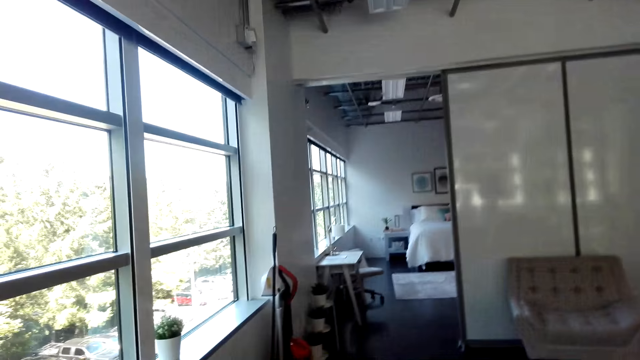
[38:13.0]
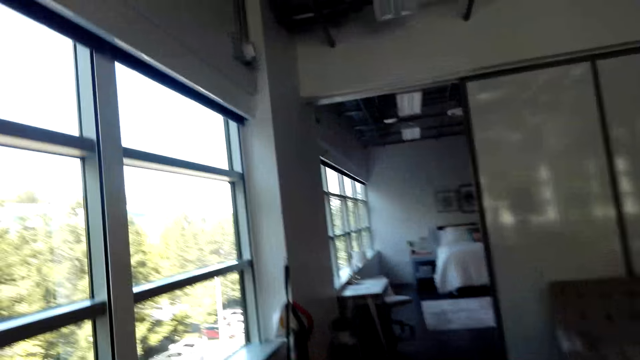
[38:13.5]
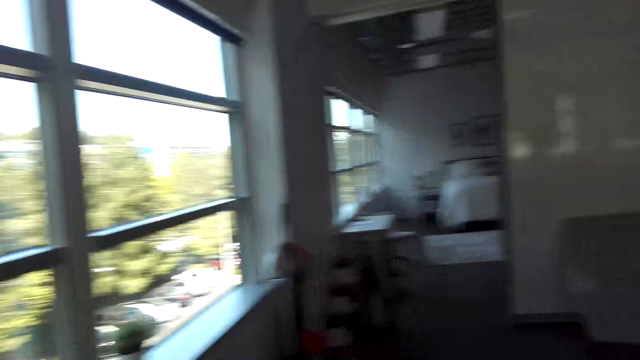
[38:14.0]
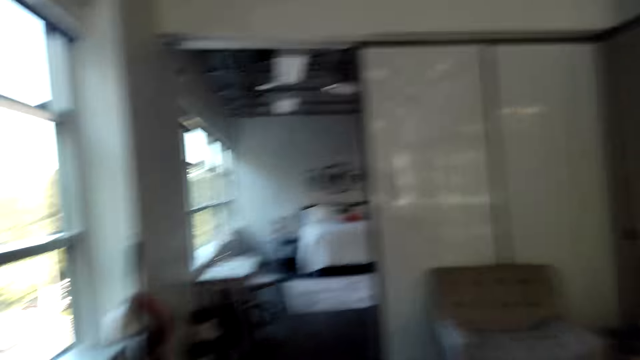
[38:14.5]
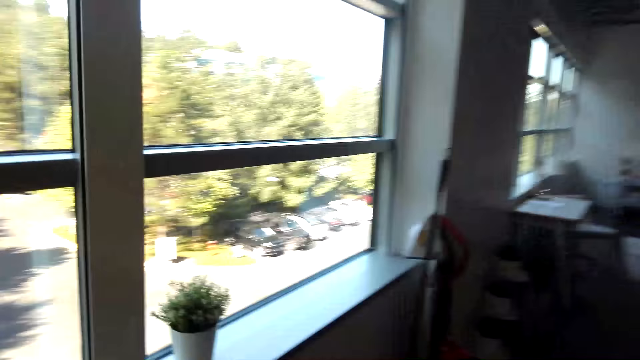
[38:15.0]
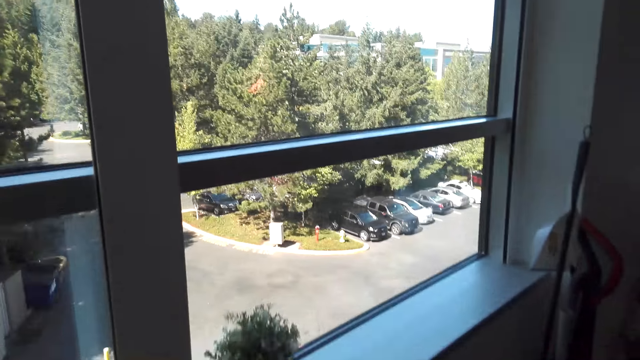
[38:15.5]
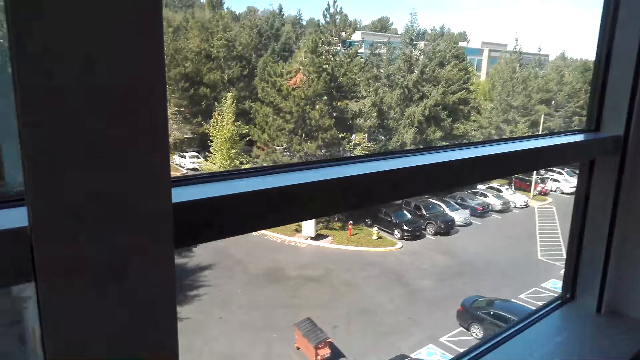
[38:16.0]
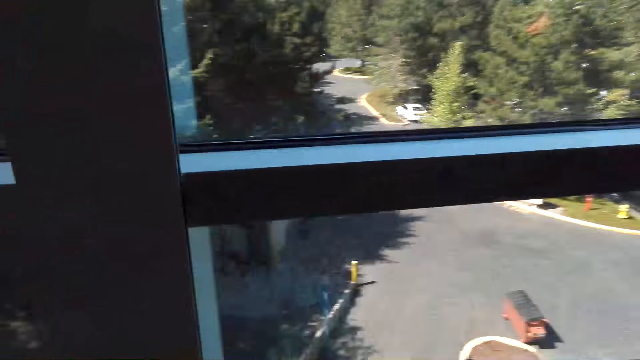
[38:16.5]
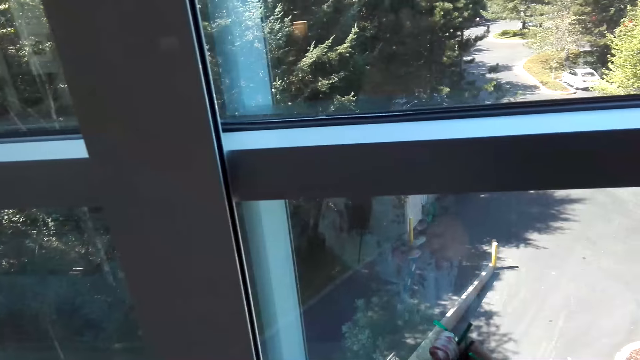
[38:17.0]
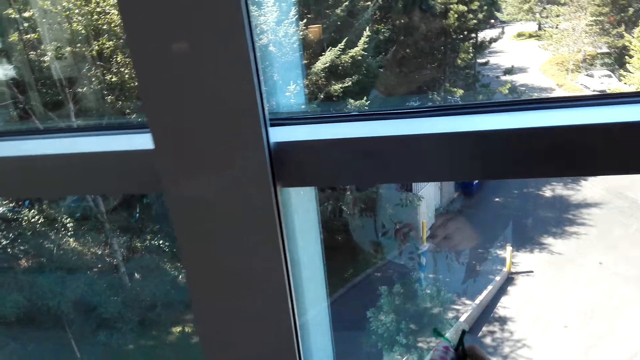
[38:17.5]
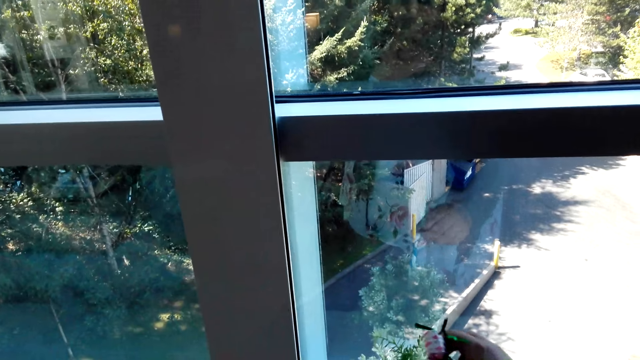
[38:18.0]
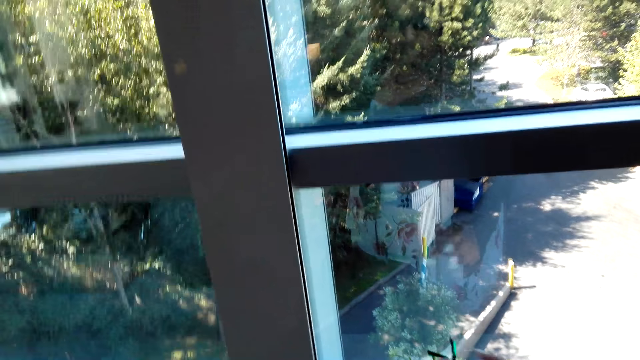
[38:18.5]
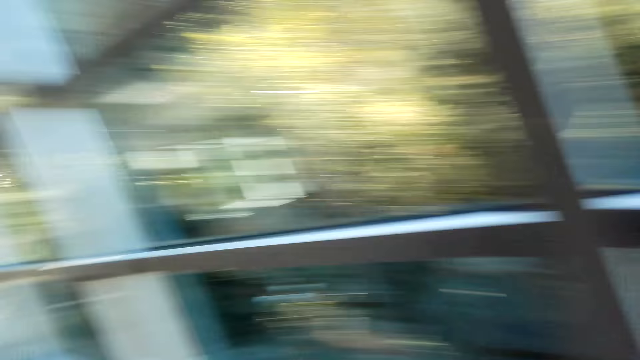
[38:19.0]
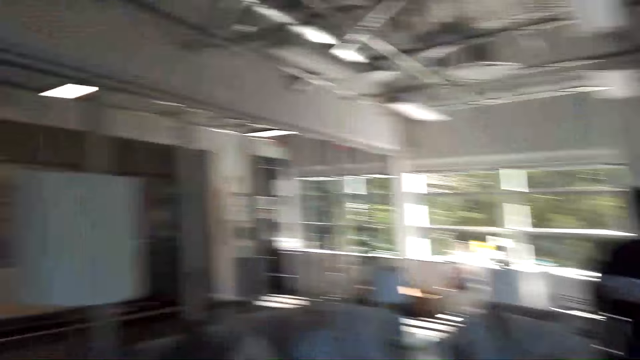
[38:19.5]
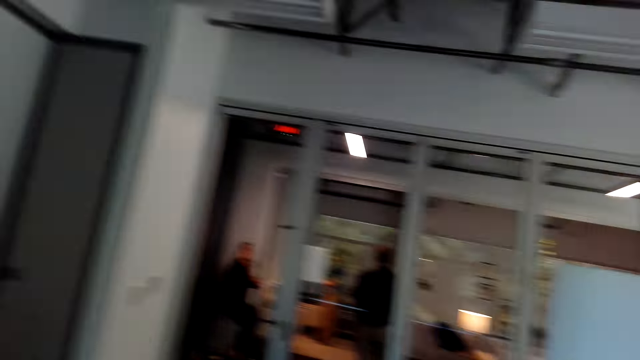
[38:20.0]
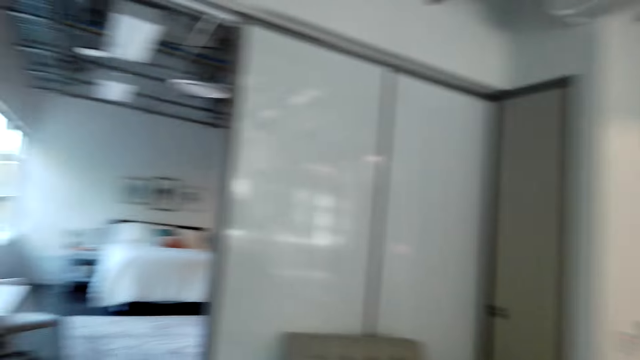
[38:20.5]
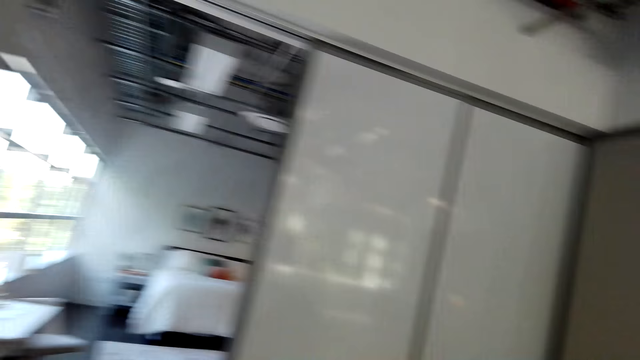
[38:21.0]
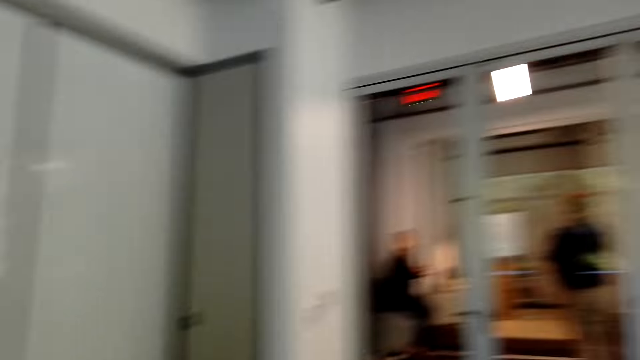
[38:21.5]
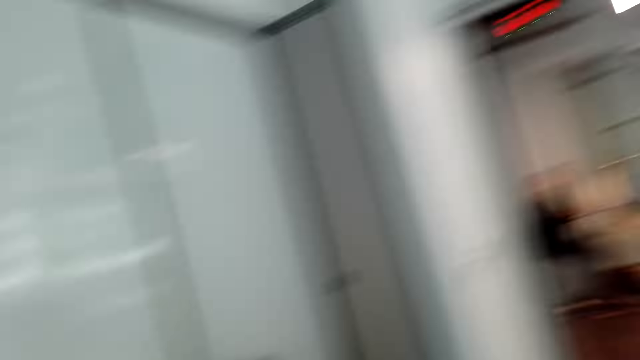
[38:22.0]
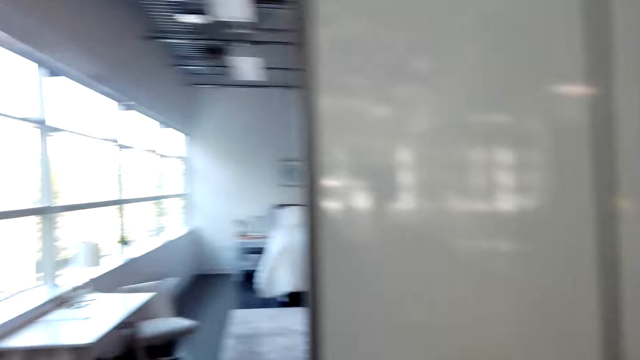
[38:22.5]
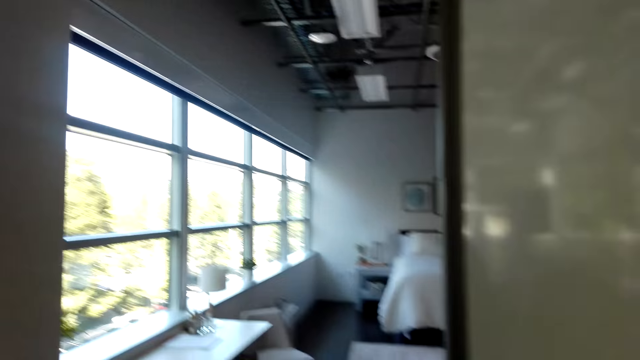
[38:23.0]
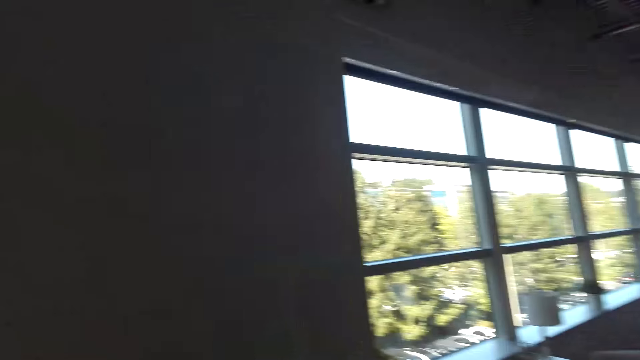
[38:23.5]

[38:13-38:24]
The camera wearer walks around the room. They look around the room.

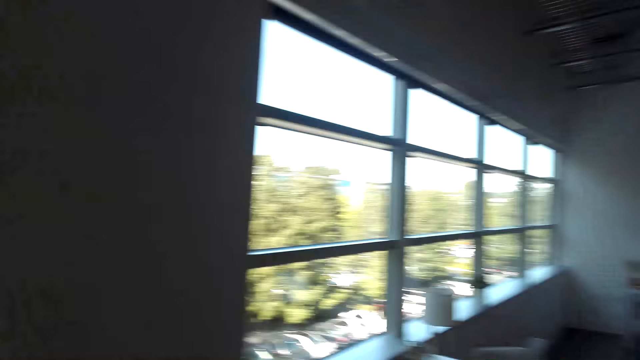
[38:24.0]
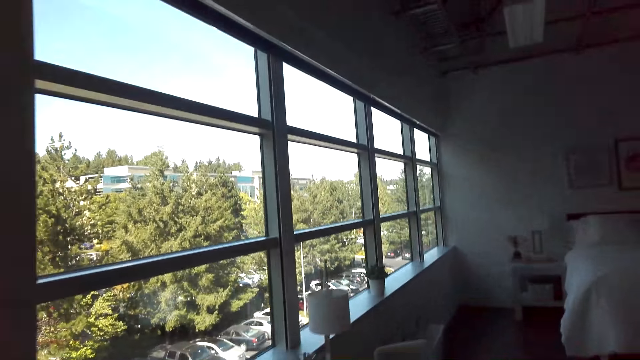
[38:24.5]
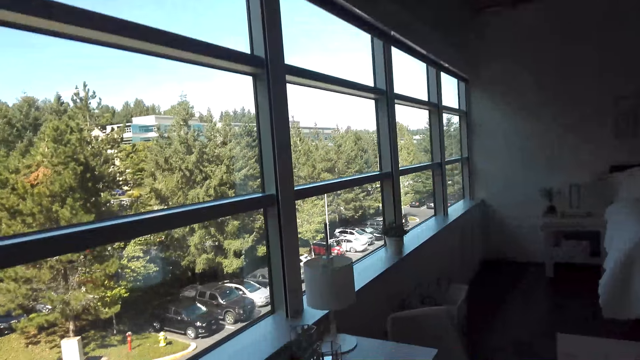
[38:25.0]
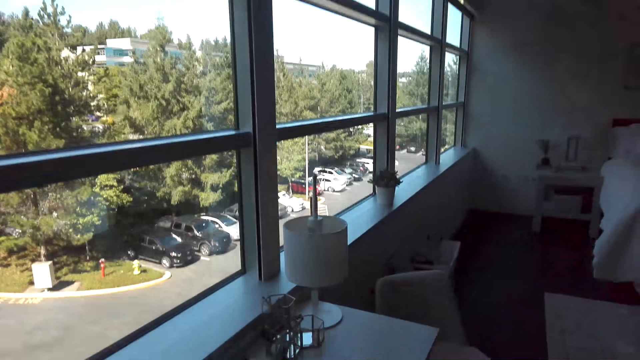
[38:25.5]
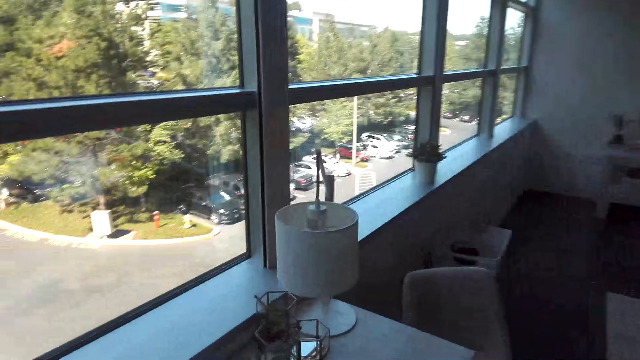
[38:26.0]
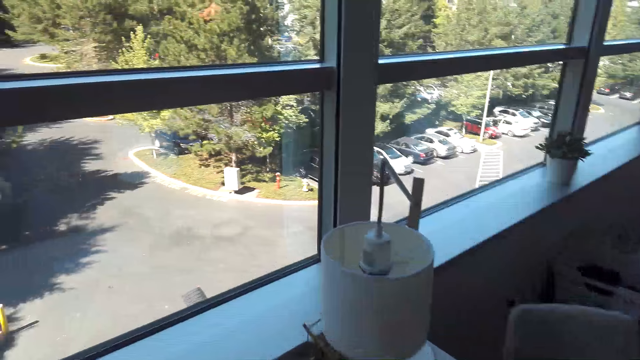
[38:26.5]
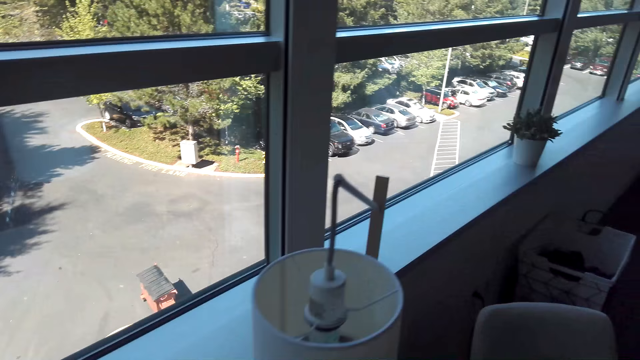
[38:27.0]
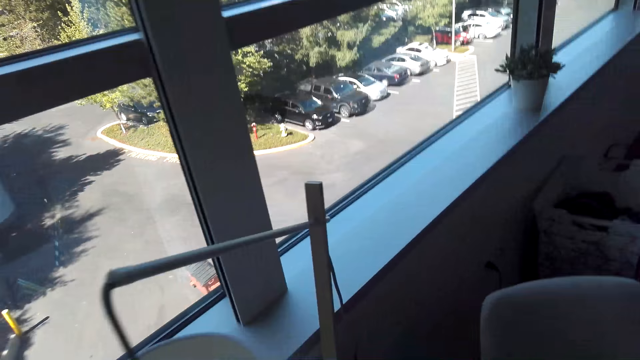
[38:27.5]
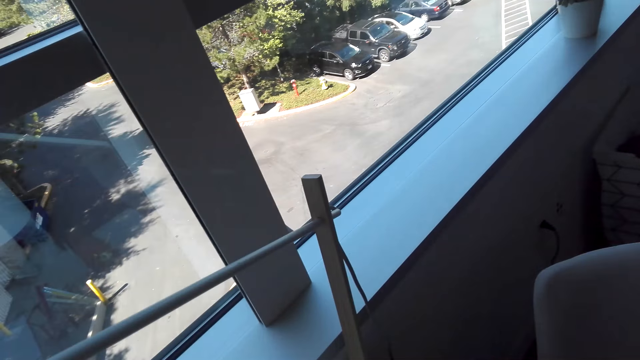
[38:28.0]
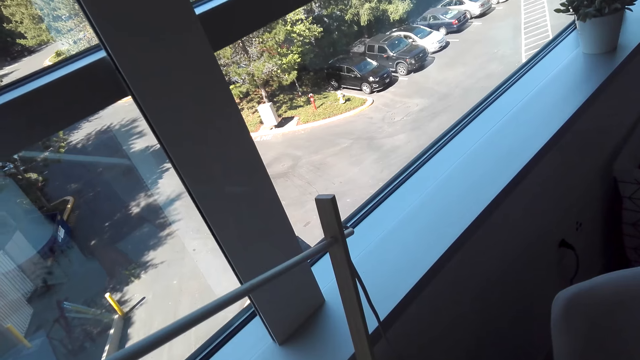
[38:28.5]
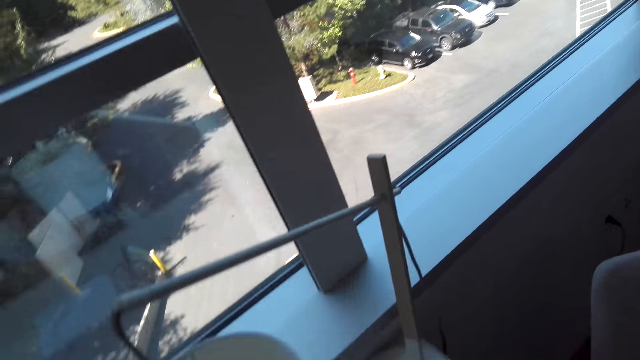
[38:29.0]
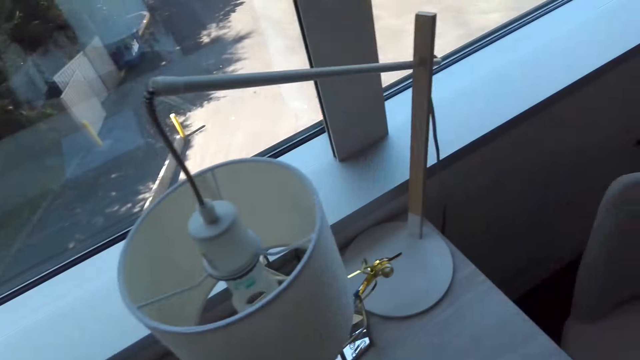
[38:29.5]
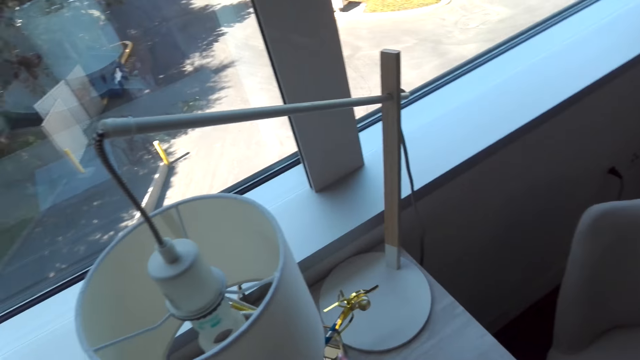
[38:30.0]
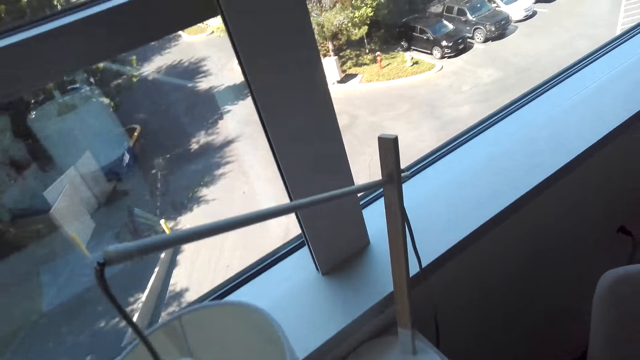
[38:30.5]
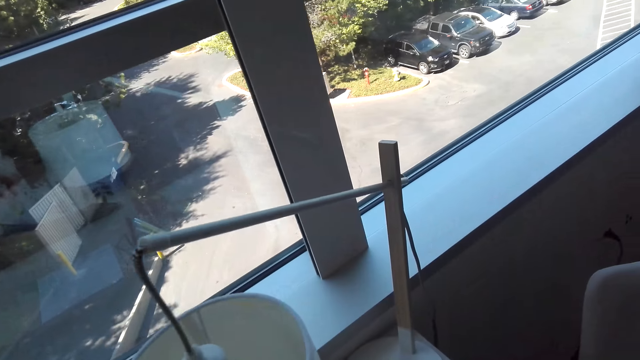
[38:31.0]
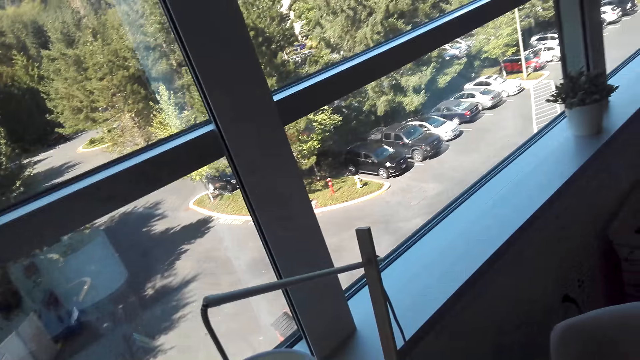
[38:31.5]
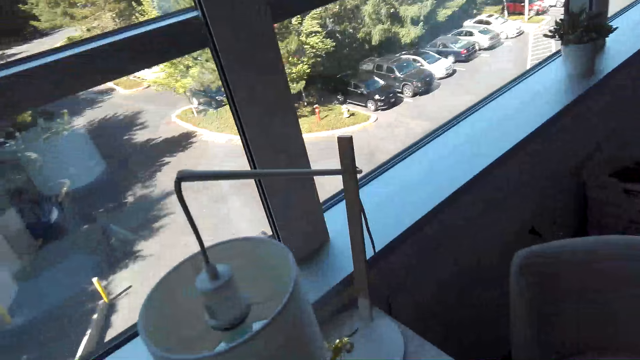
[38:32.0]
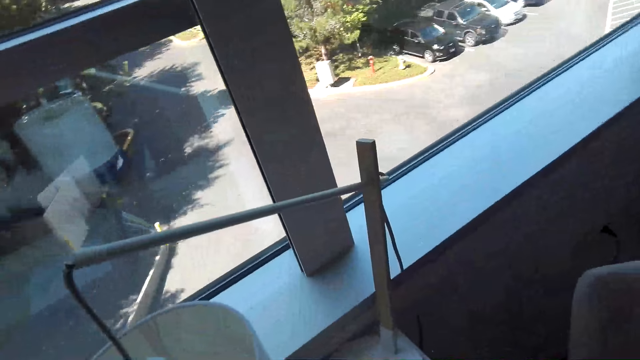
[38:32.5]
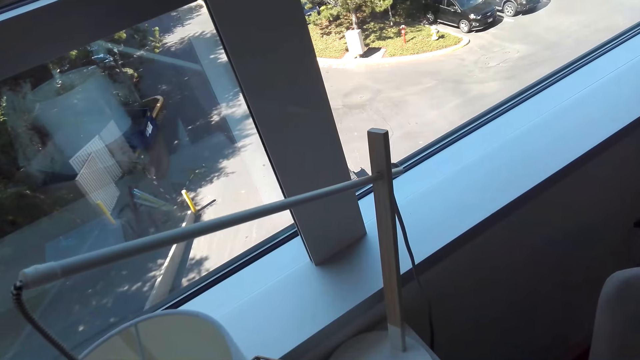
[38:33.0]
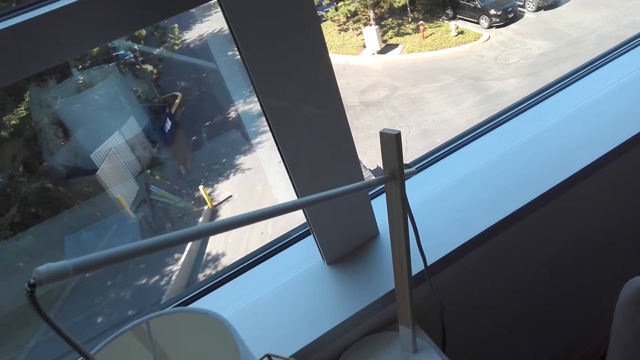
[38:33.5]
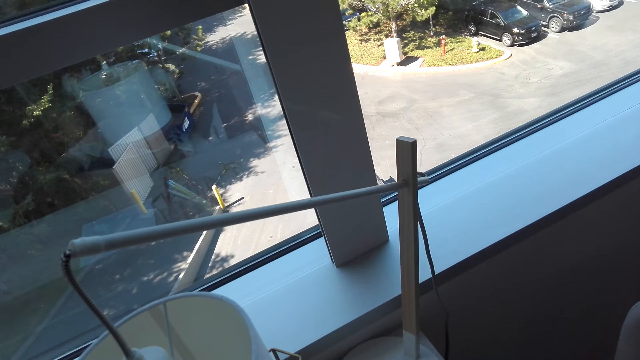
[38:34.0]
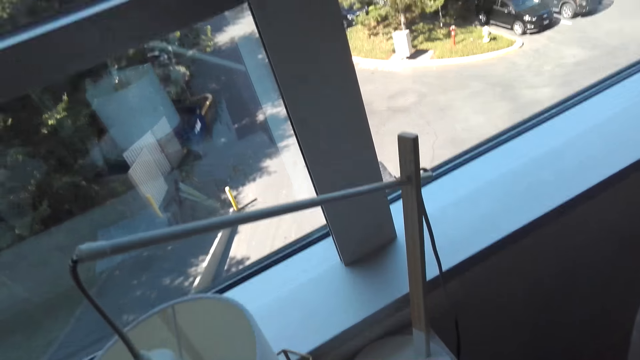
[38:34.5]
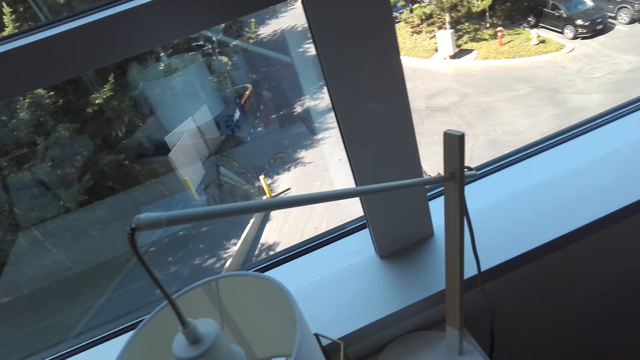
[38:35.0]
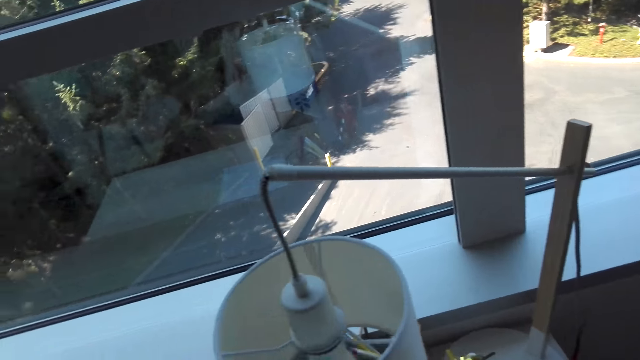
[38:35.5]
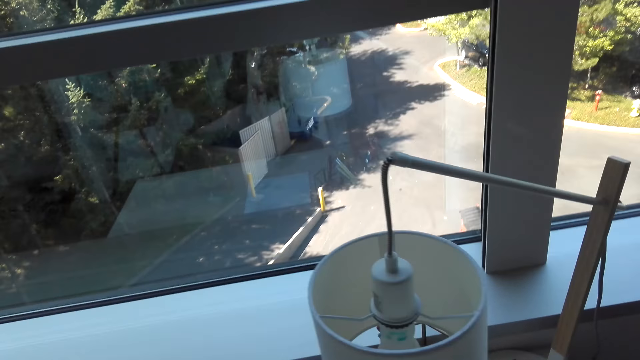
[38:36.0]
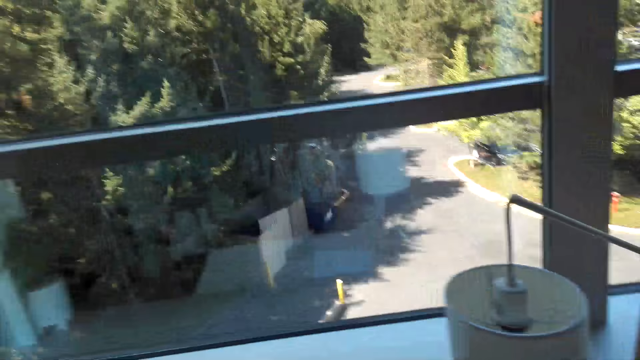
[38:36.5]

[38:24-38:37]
The camera wearer walks around the room. They put decoration on the table. They stare at the window.
